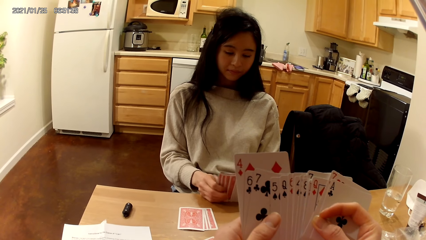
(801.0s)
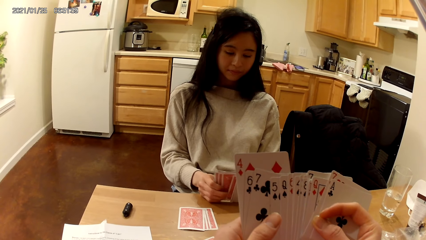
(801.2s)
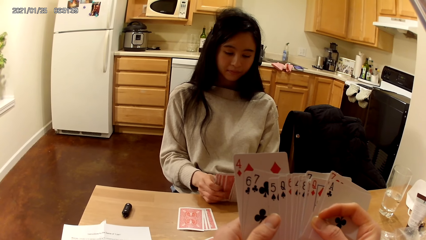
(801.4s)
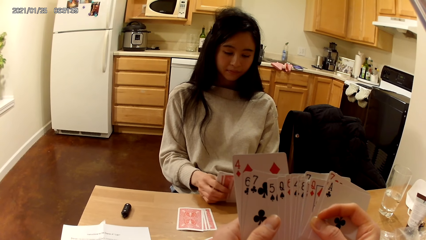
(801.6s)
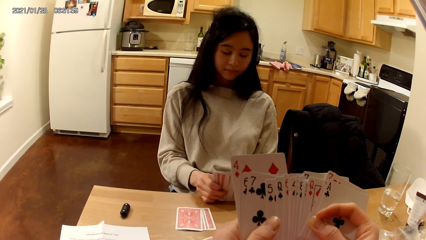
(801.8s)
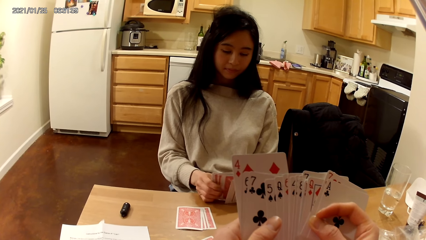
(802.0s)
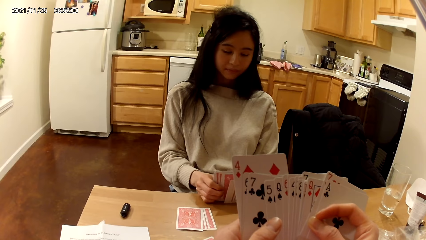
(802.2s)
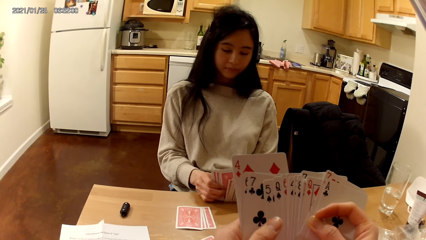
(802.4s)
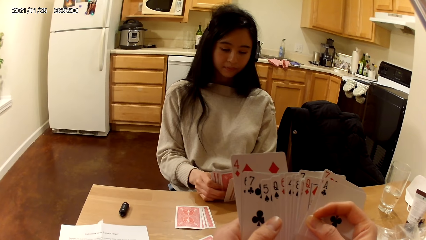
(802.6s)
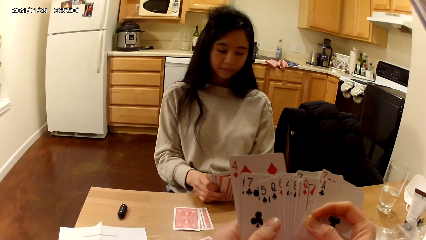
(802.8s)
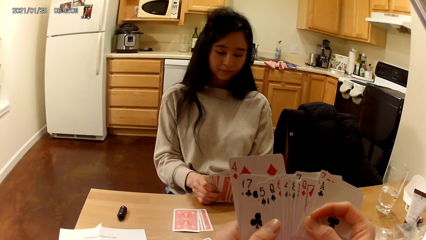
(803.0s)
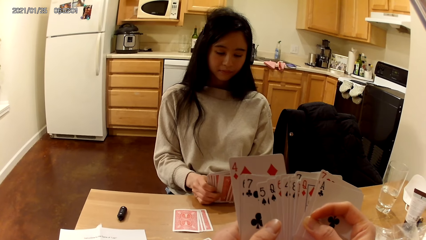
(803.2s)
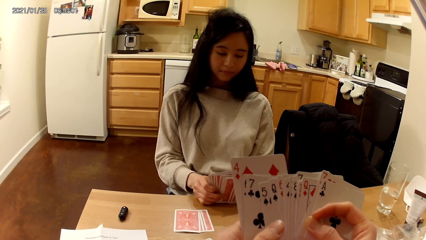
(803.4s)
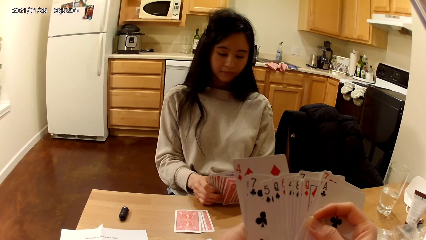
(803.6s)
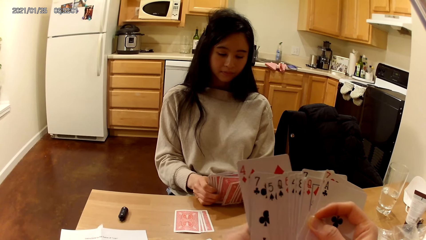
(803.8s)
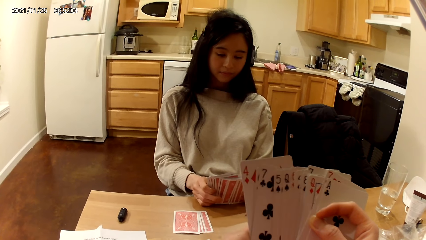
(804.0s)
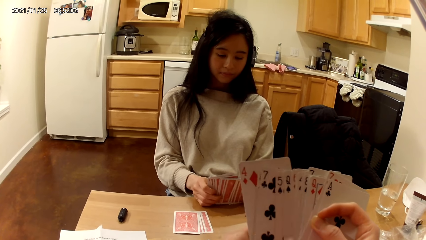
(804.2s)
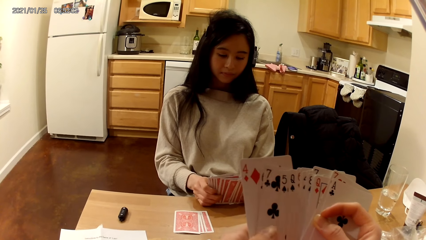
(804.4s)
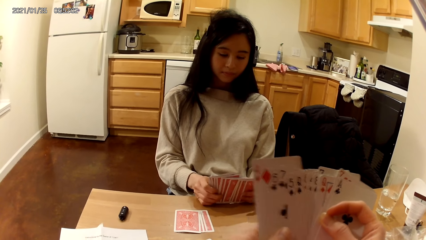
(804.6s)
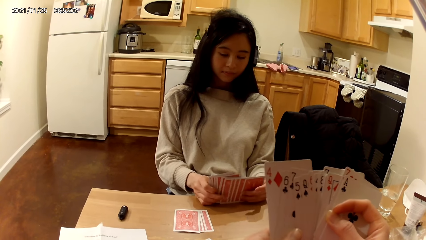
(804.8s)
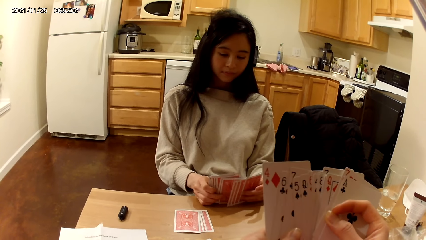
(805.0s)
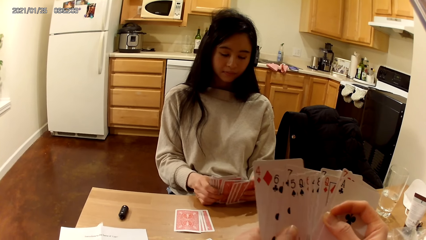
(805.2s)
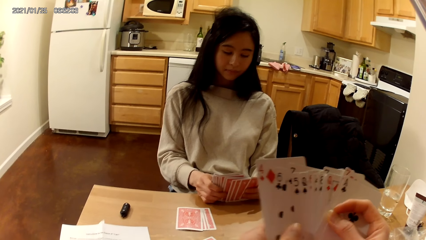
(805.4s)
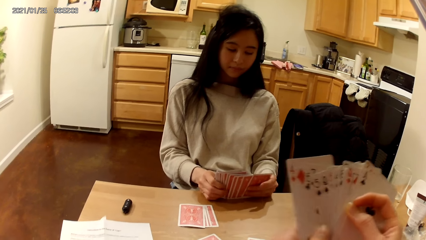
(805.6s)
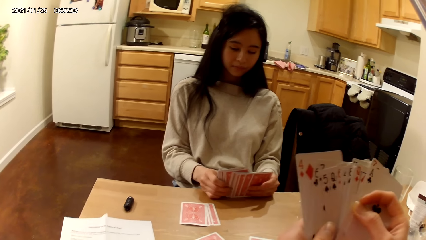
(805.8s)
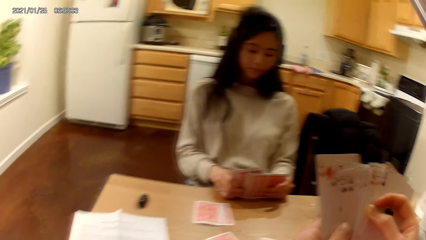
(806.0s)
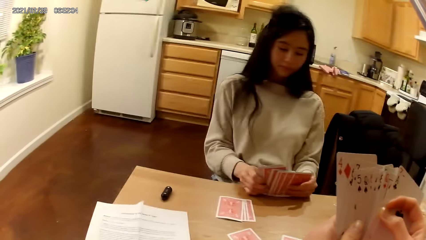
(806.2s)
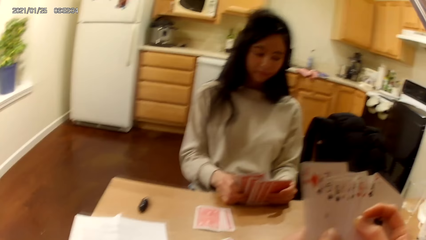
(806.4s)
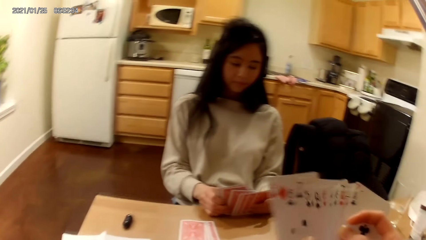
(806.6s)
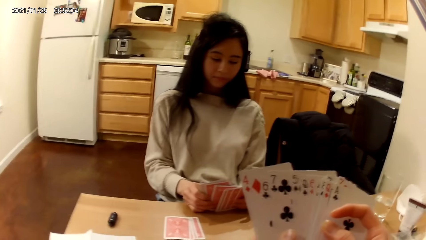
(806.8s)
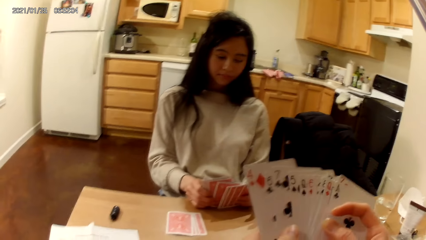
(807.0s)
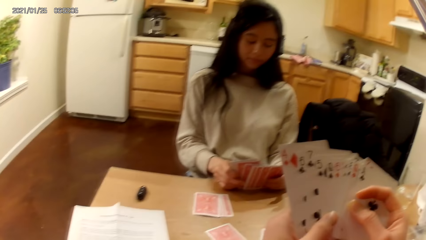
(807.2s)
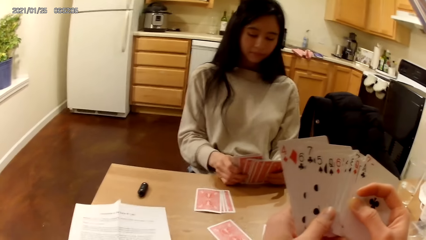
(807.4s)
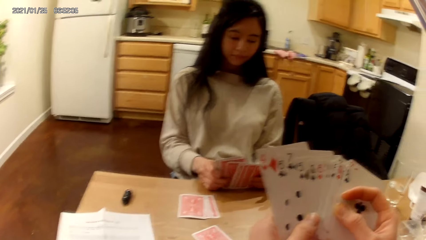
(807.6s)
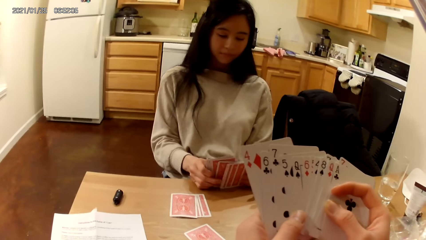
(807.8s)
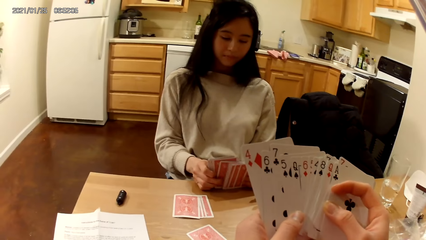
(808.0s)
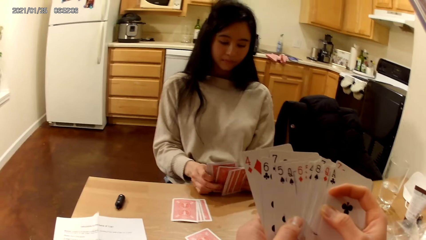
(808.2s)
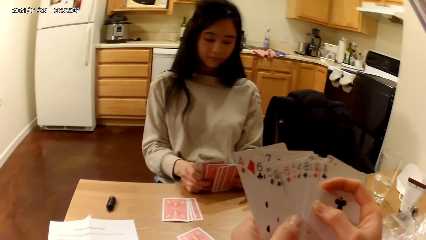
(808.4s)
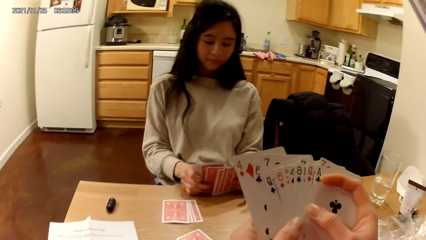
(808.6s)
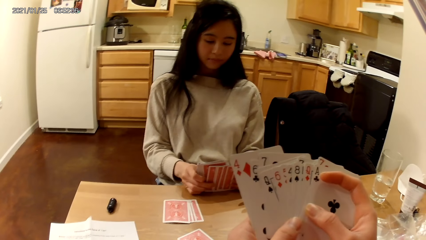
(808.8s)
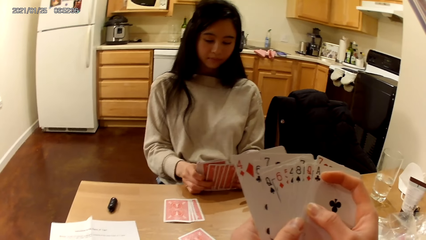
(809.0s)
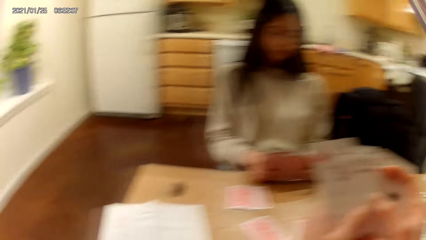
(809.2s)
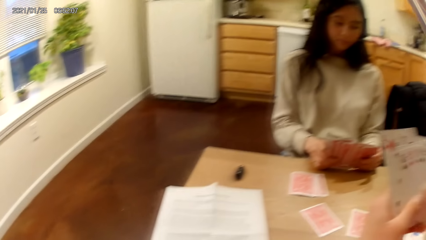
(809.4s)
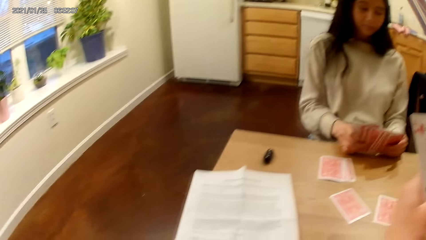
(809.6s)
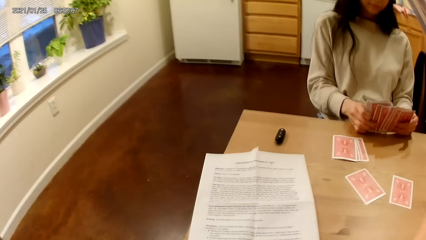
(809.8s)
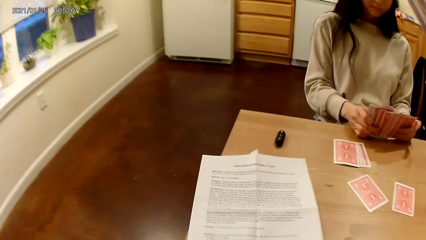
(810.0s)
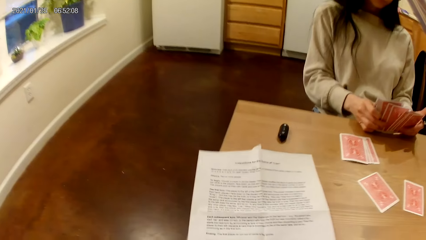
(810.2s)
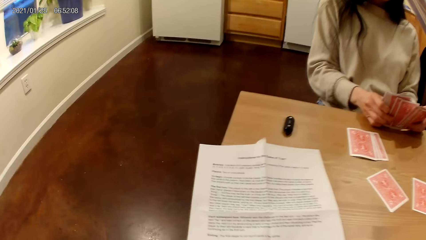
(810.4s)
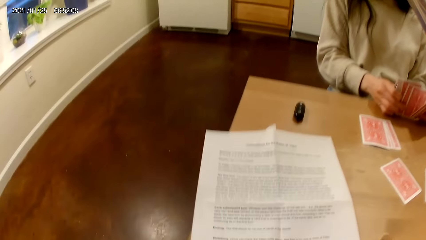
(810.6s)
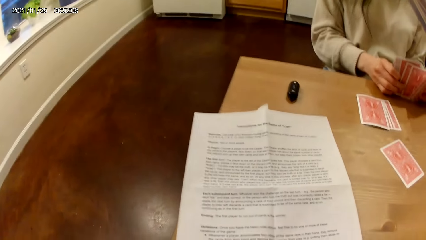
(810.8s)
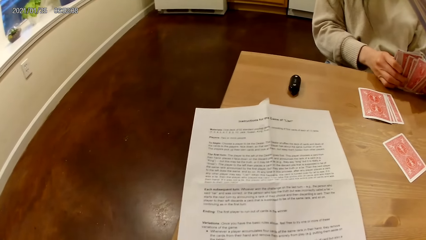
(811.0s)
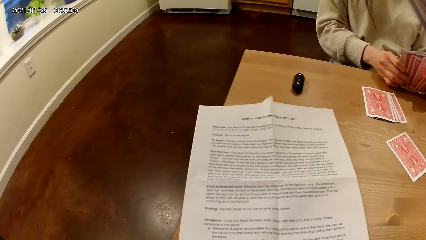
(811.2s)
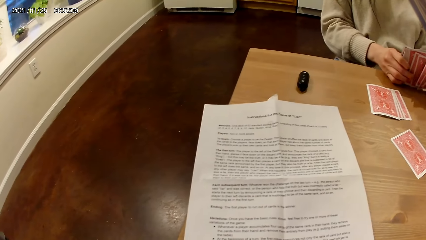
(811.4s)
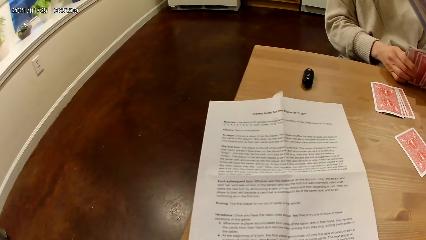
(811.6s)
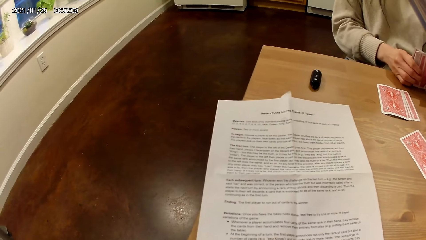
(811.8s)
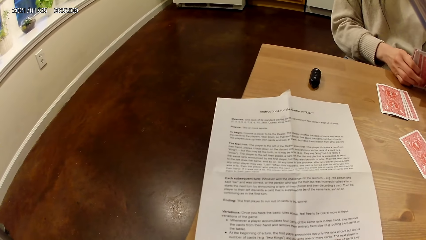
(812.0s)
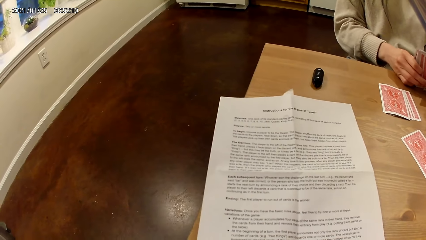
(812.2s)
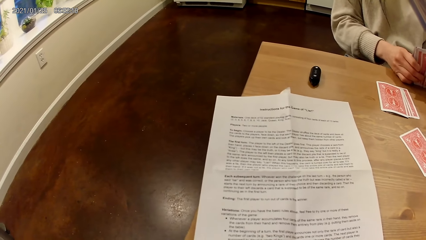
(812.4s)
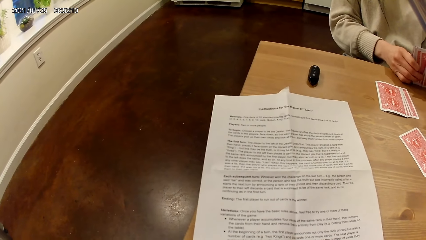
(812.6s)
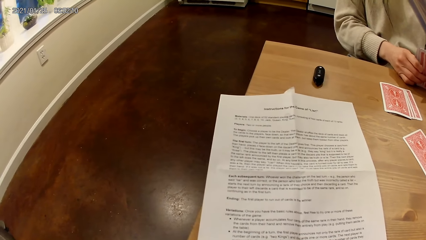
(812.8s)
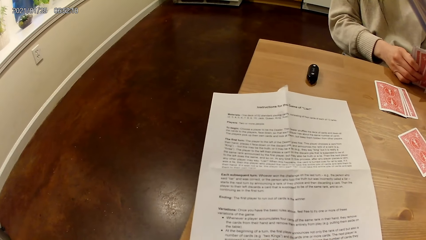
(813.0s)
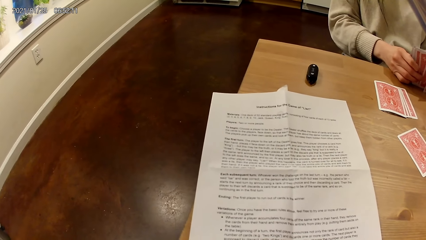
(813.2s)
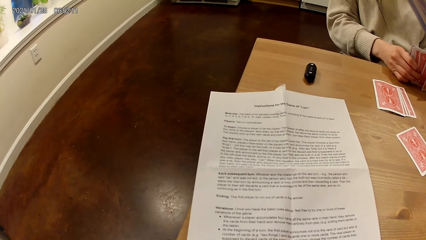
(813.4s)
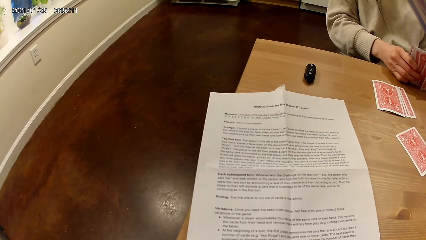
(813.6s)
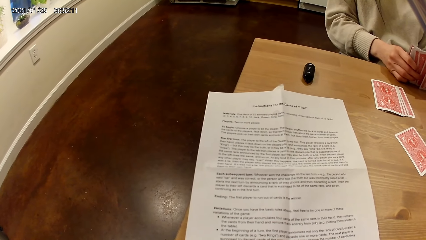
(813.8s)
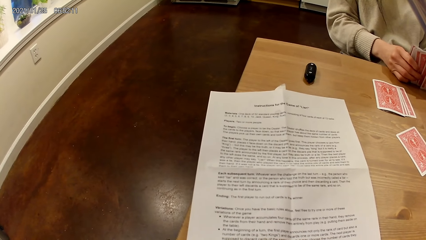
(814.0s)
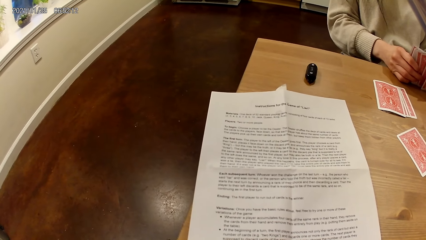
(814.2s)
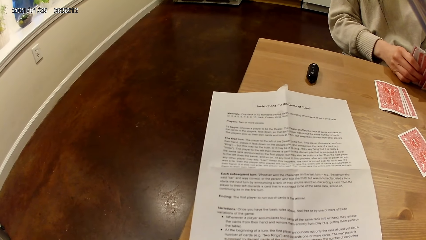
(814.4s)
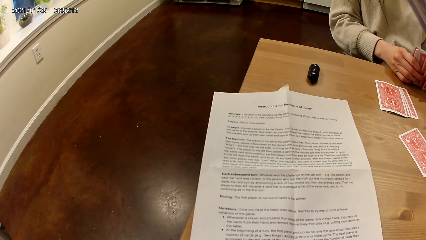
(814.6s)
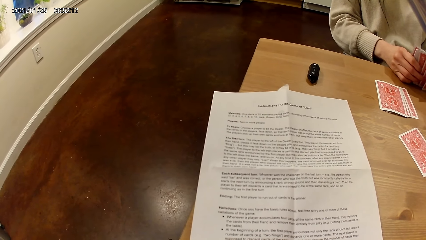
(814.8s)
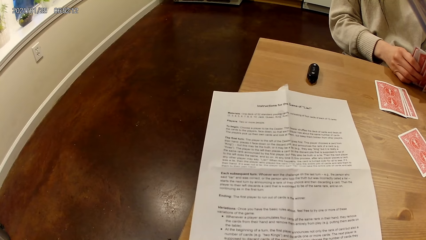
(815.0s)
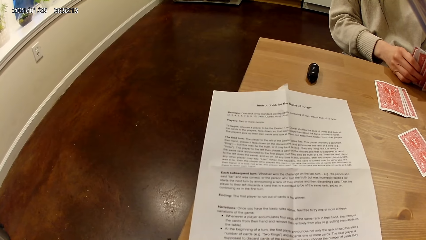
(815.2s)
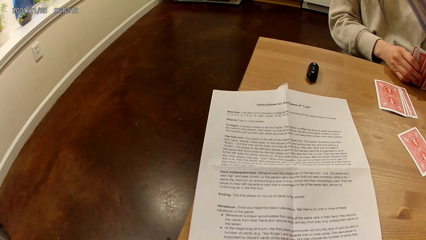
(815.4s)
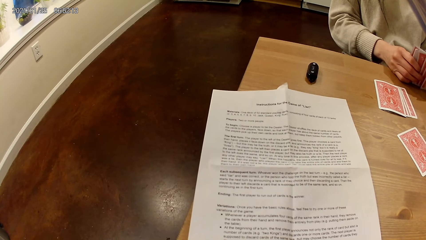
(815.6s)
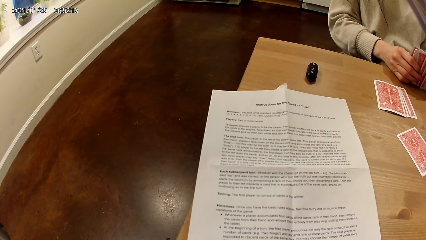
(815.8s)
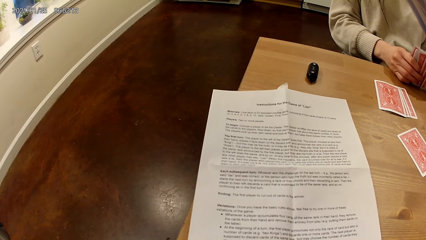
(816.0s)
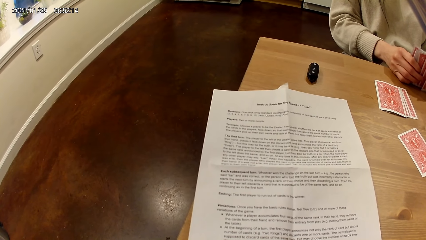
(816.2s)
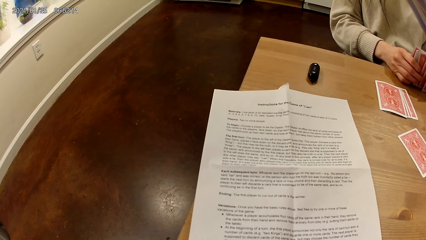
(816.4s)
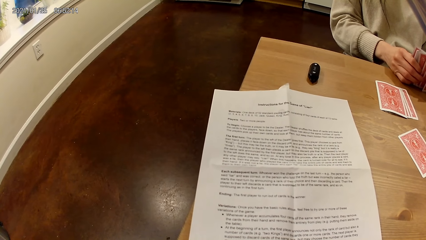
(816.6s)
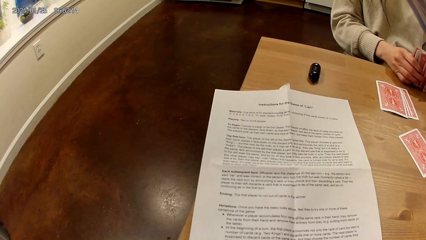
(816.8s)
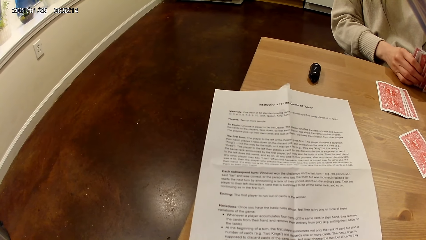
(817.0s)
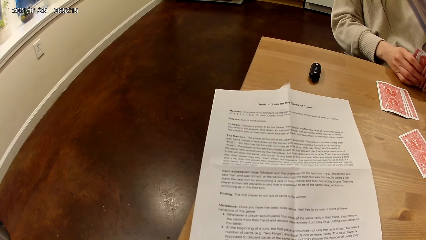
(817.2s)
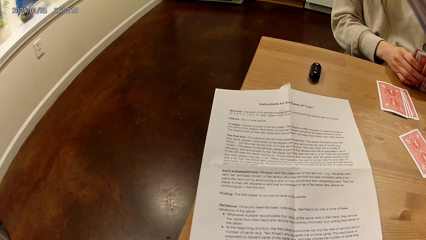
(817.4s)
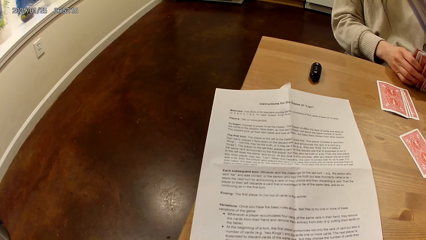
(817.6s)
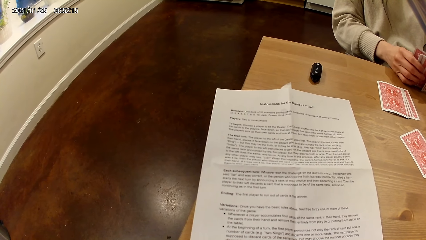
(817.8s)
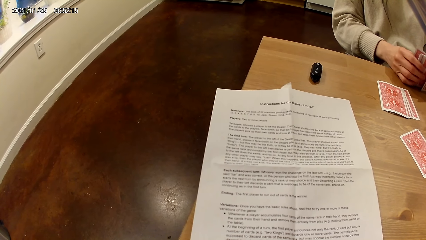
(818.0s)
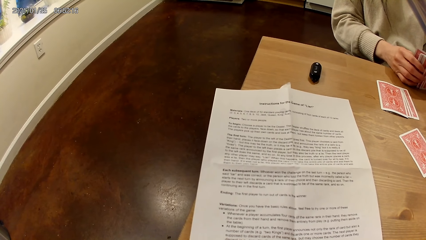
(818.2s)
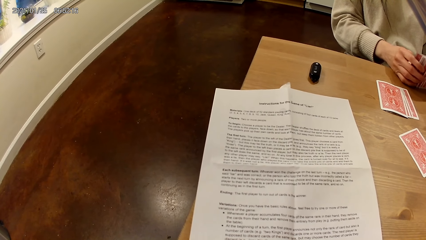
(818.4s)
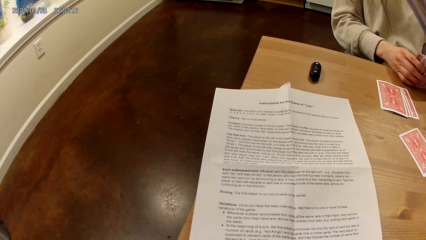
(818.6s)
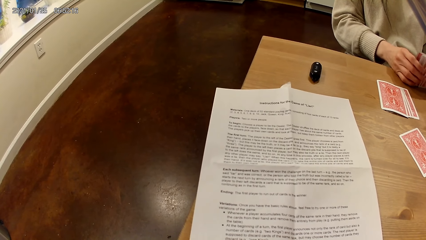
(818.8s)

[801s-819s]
The camera wearer holds the cards. She spreads the playing cards in her hands with both hands. She moves the hand with the cards. A person holds the cards.
